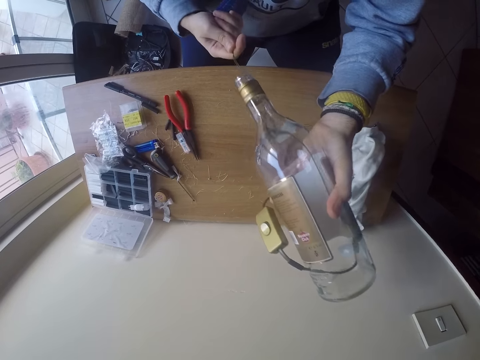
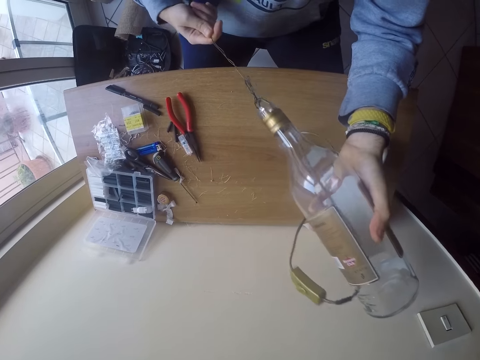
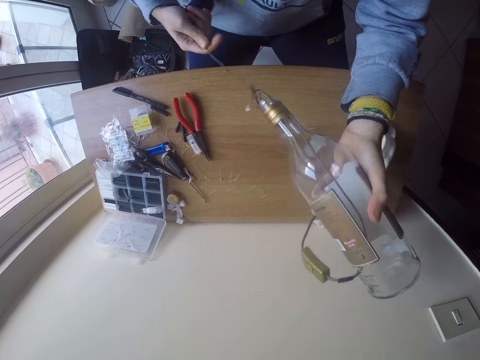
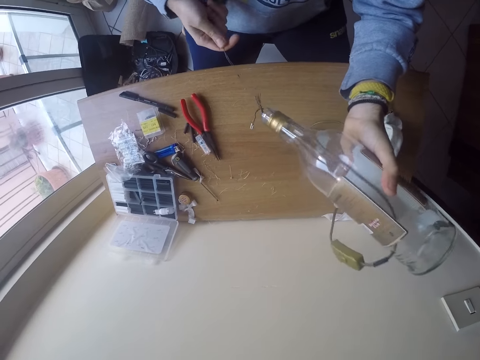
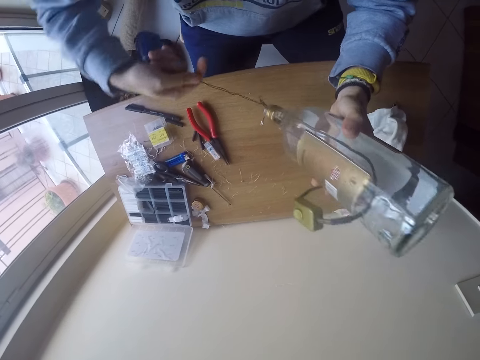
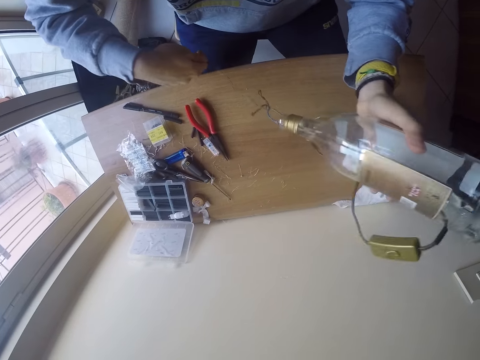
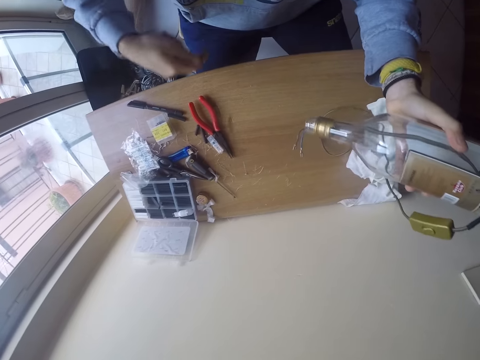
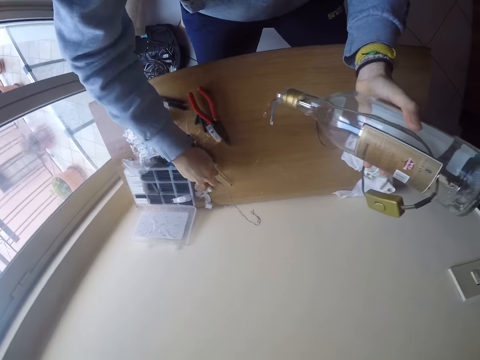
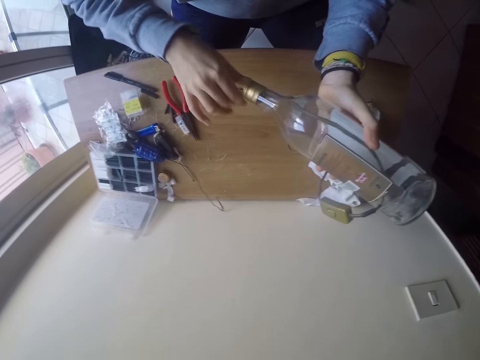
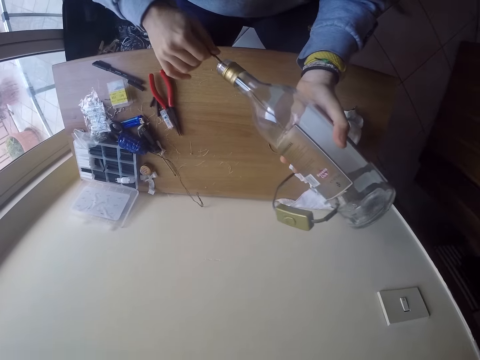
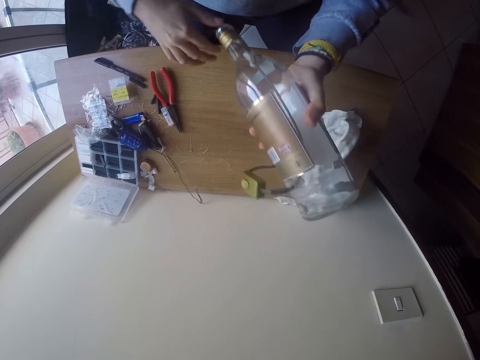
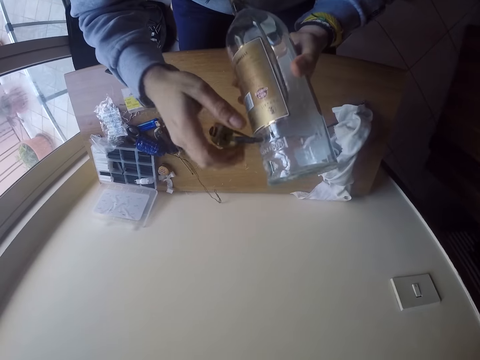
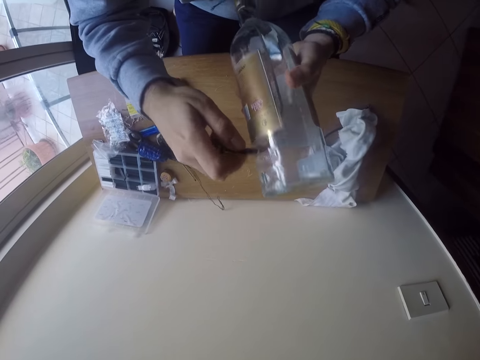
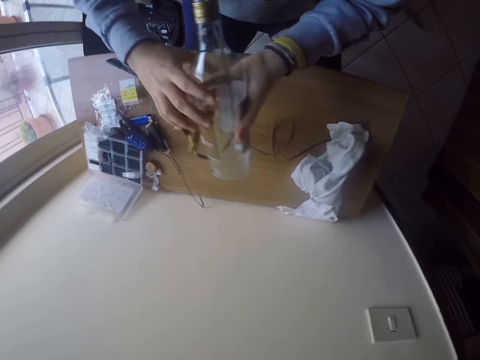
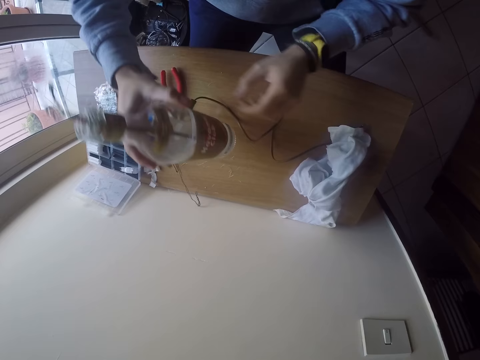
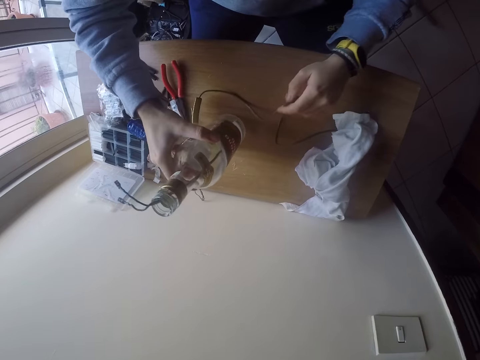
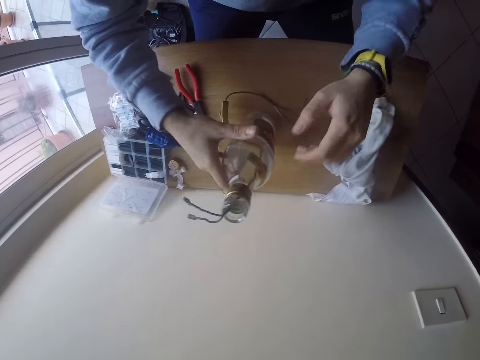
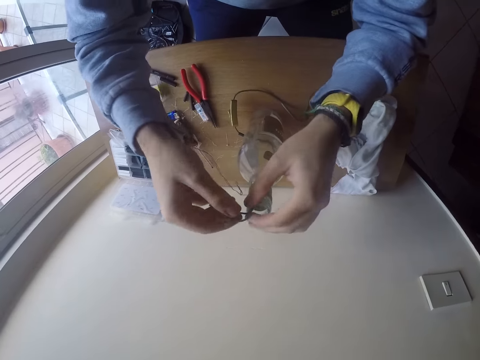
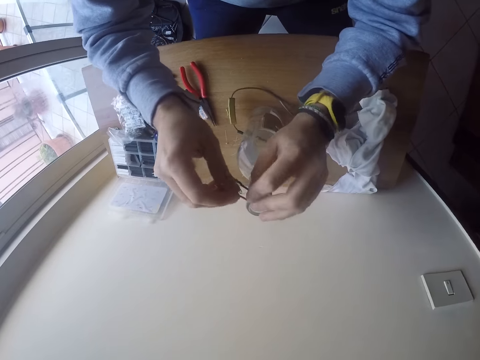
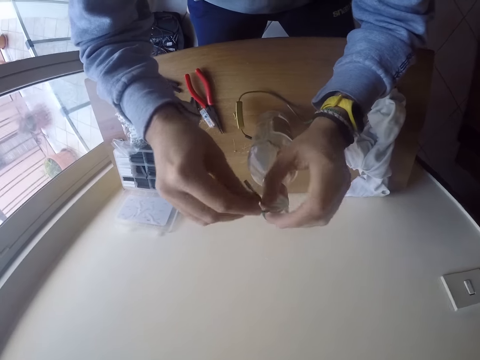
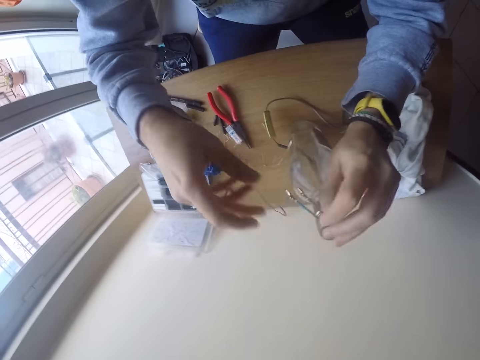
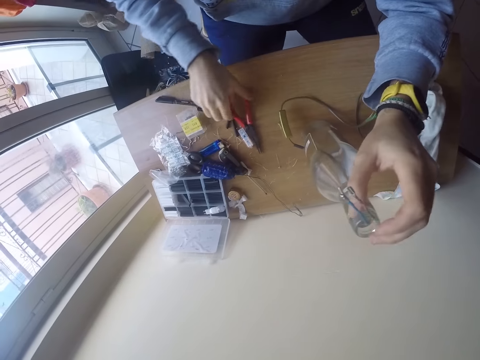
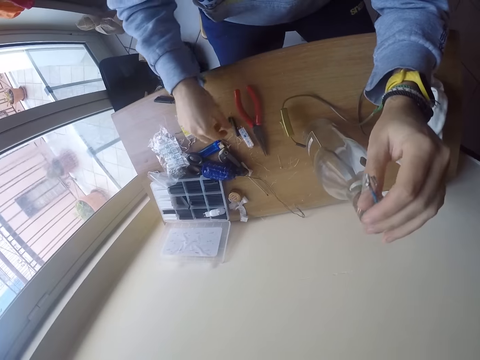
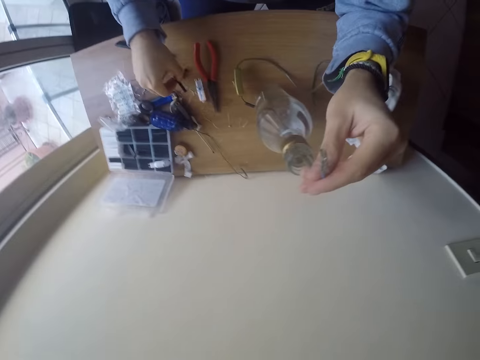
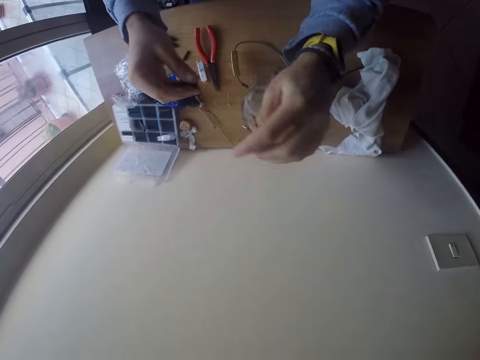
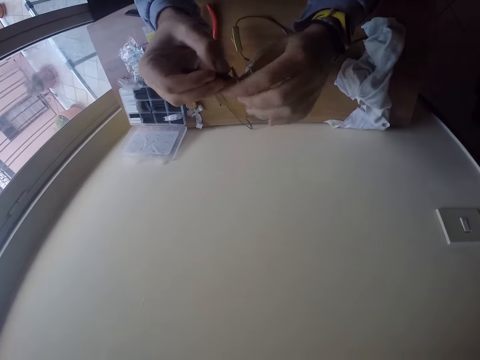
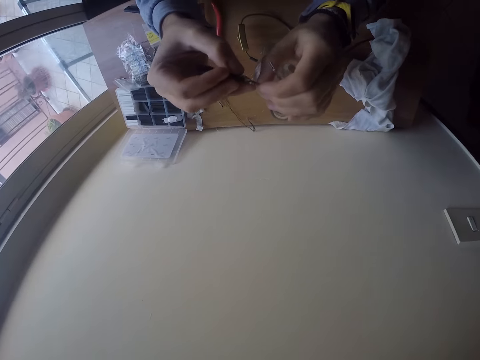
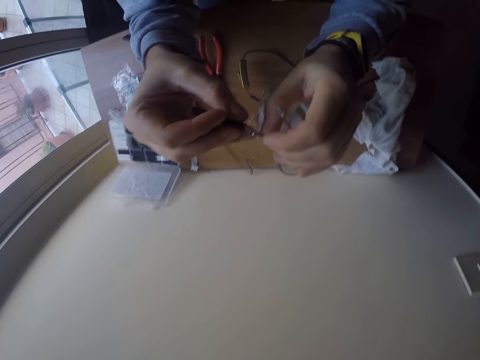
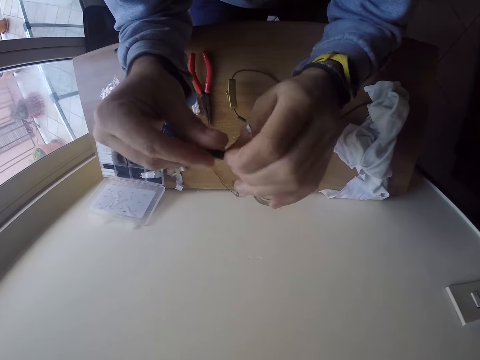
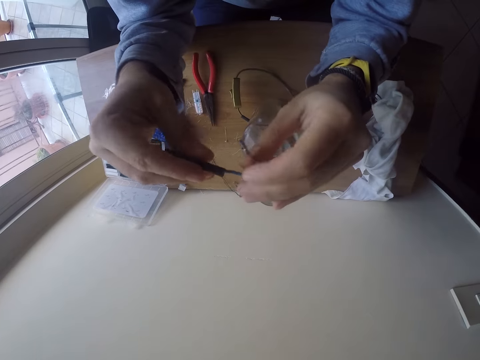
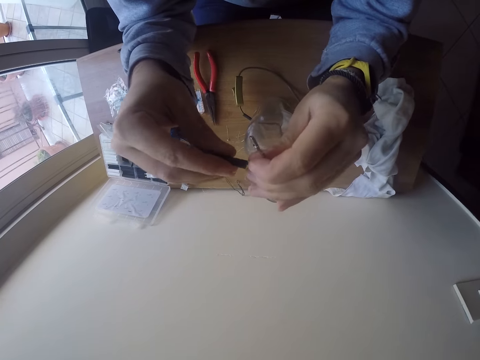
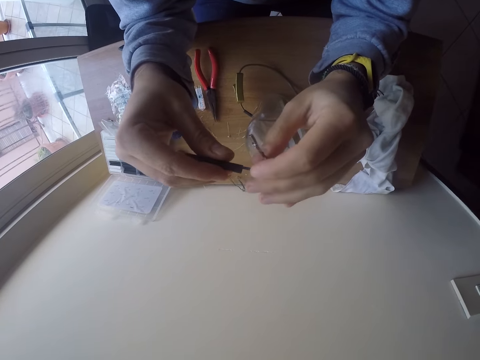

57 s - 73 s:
The camera wearer grabs a cable with a wire. He drops the wire roll on the table with his right hand. He adjusts the cable in the bottle with his right hand. He pulls the cable in the bottle. He turns the bottle right side up with both hands. He places the bottle on the table with his right hand. He holds the cable with his left hand. He adjusts the cable with both hands. He straightens the cable. He moves a plier on the table with his right hand. He touches the plier on the table. He lifts a tape from the table with his right hand. He places the tape on the cable with both hands.

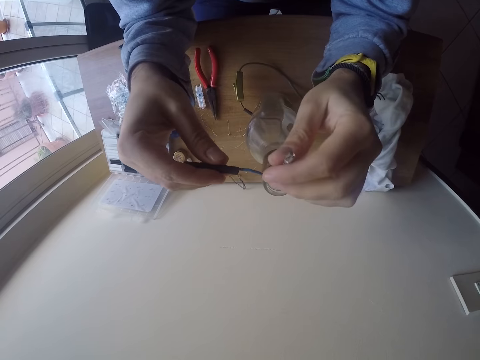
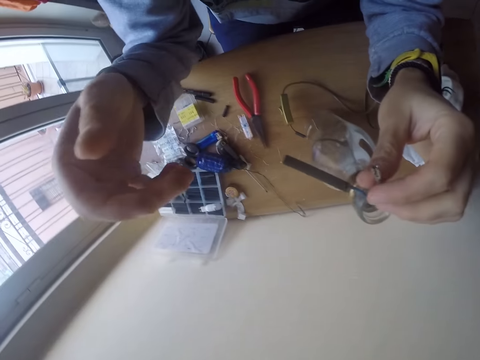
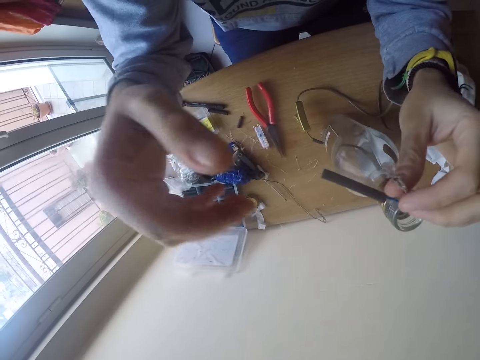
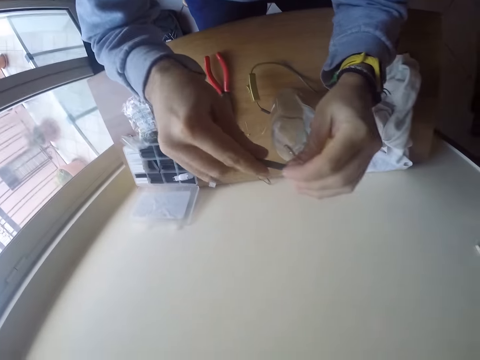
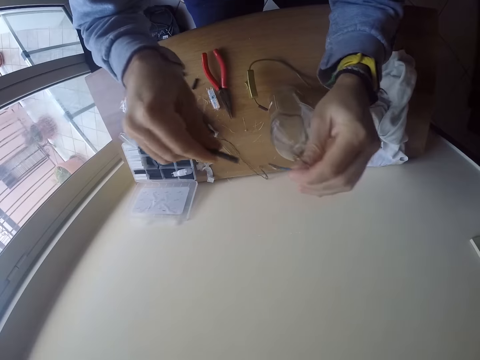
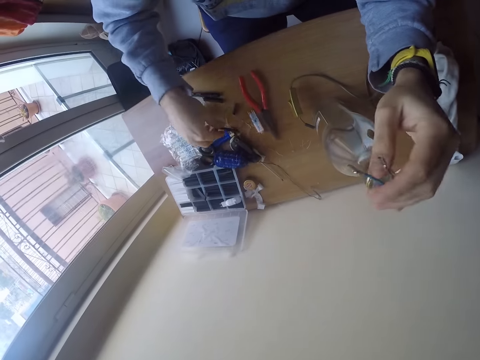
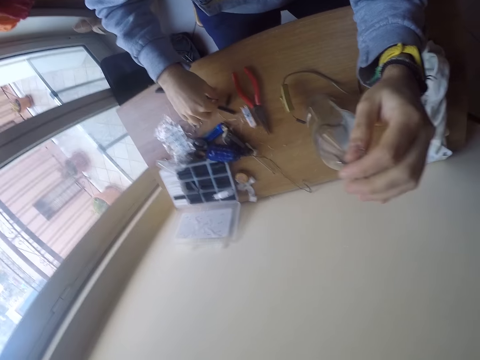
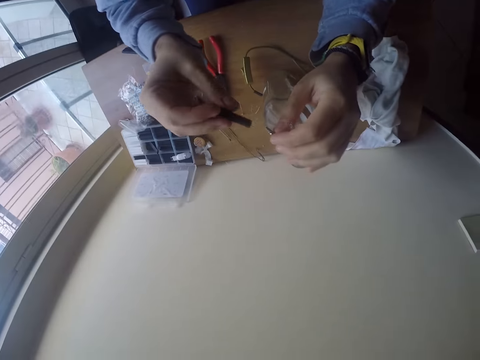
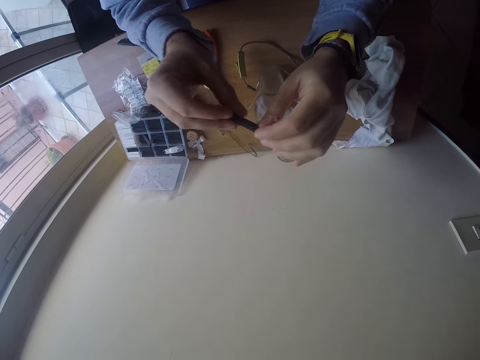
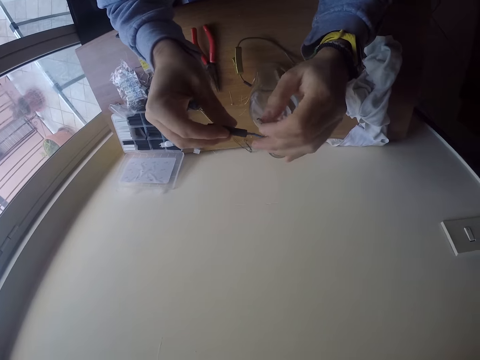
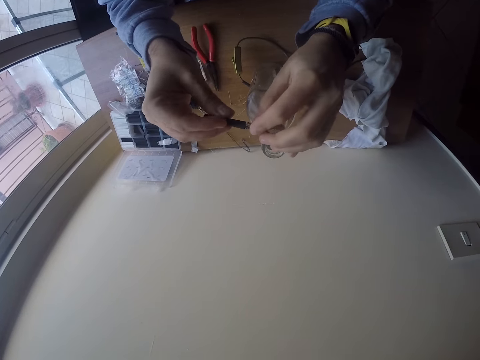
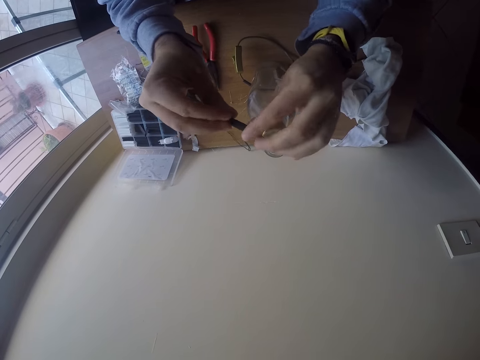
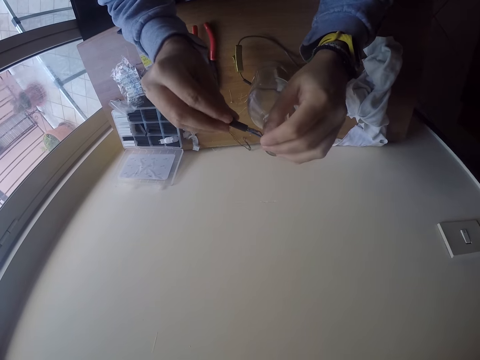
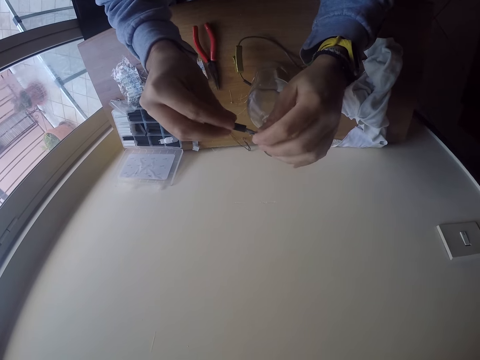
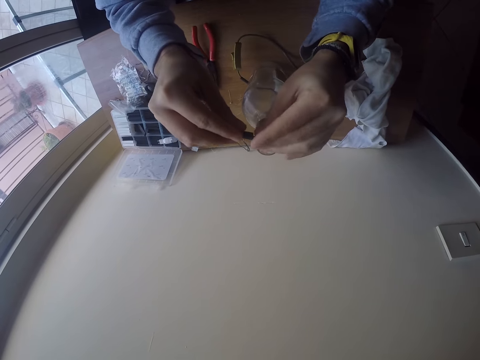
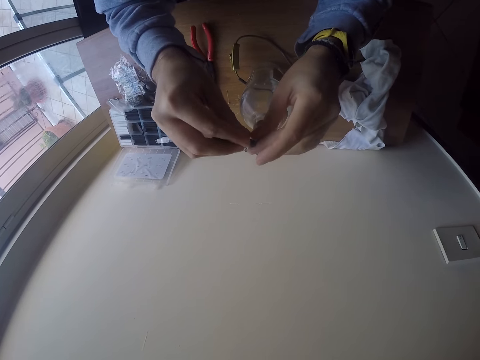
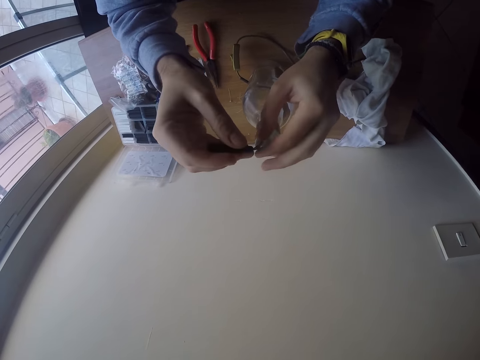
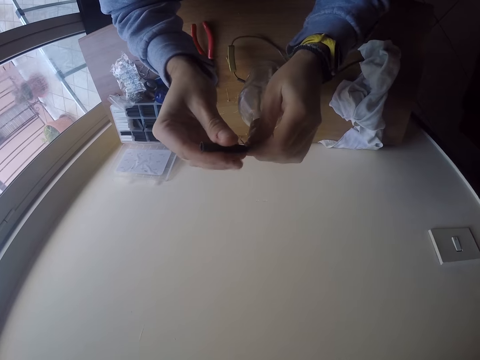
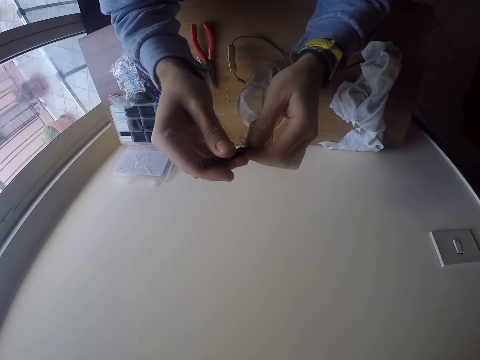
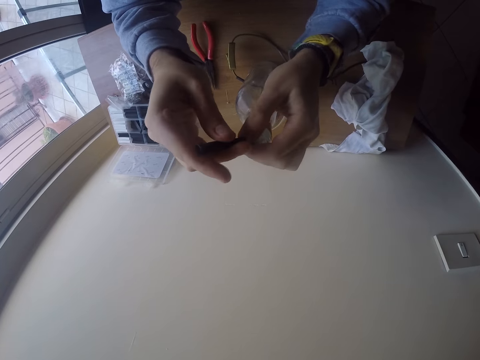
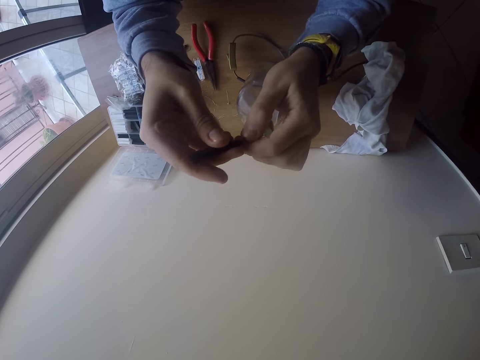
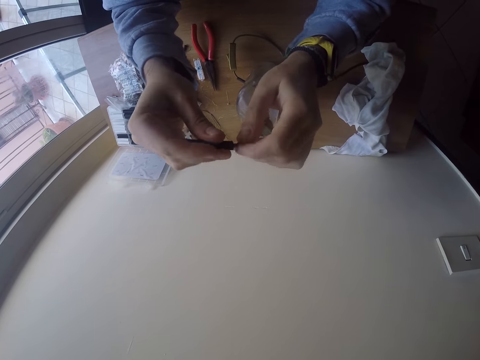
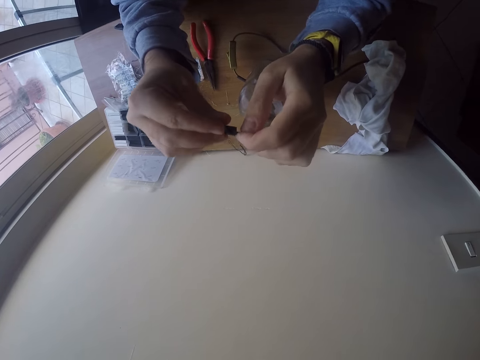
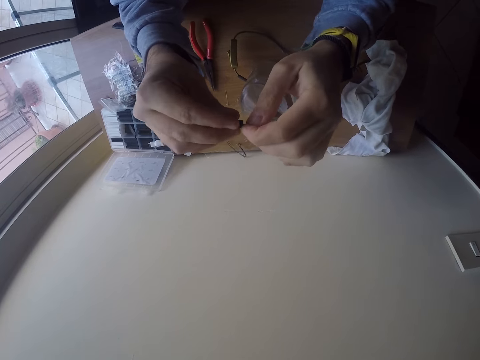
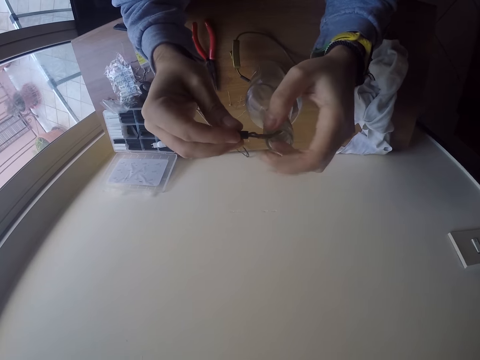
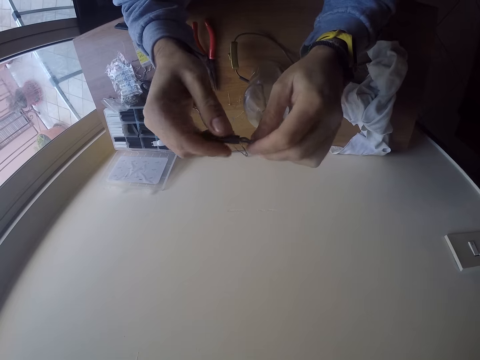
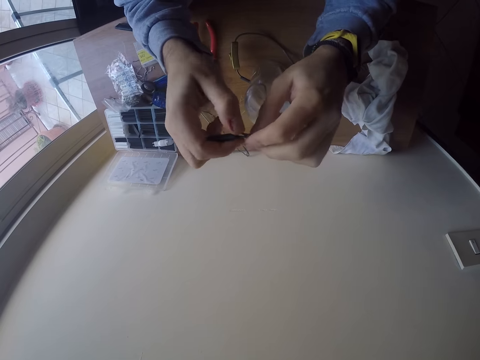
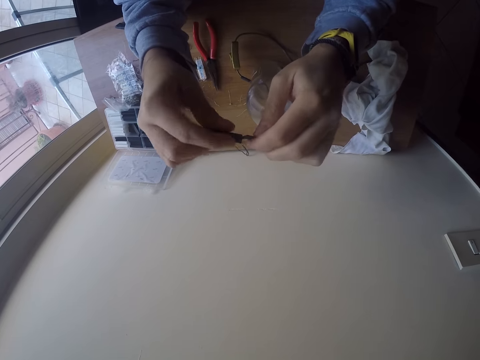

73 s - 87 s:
The camera wearer checks the cable. He removes the tape from the cable with his right hand. He drops the tape on the table with his right hand. He lifts the tape from the table with his right hand. He places the tape on the cable with both hands.
